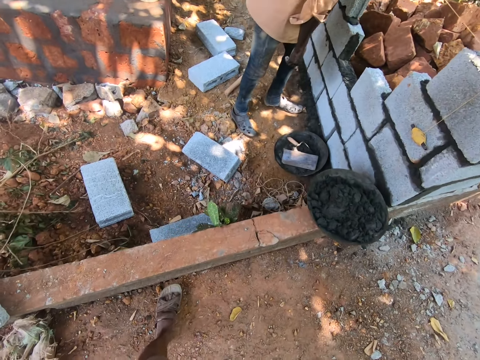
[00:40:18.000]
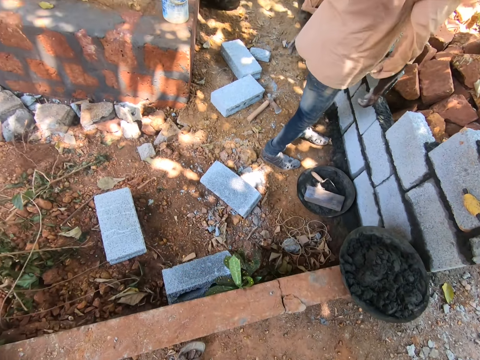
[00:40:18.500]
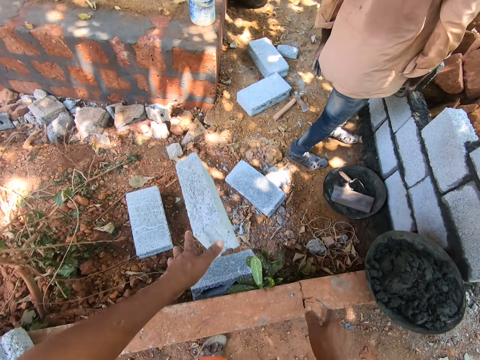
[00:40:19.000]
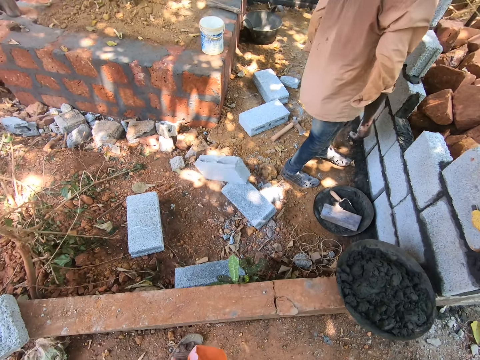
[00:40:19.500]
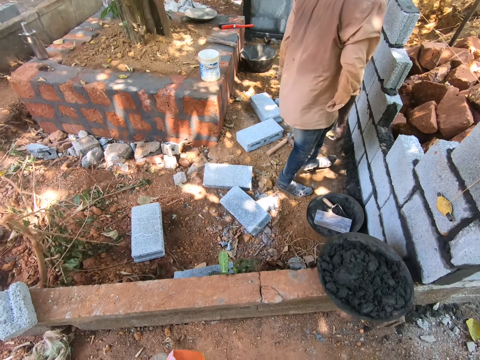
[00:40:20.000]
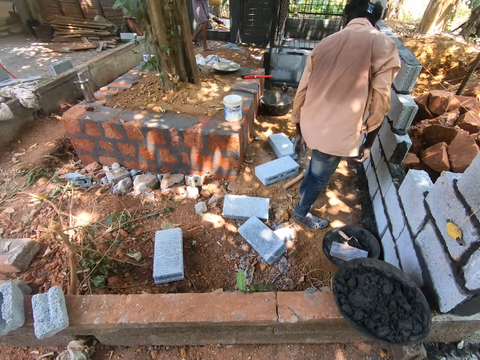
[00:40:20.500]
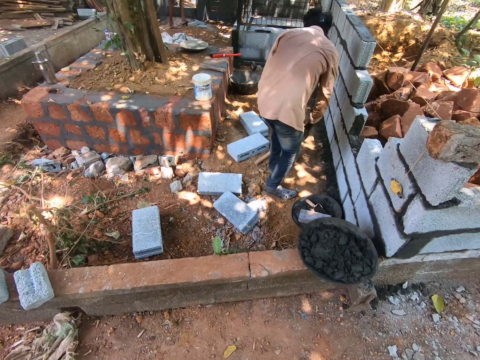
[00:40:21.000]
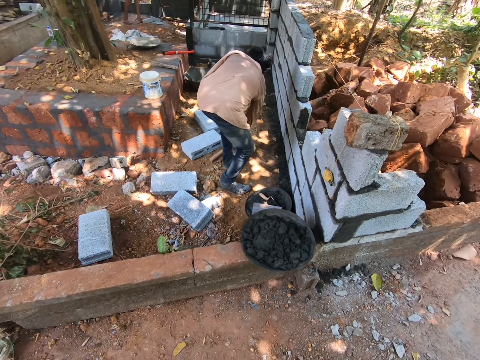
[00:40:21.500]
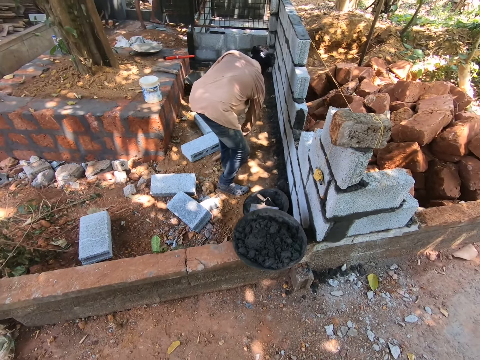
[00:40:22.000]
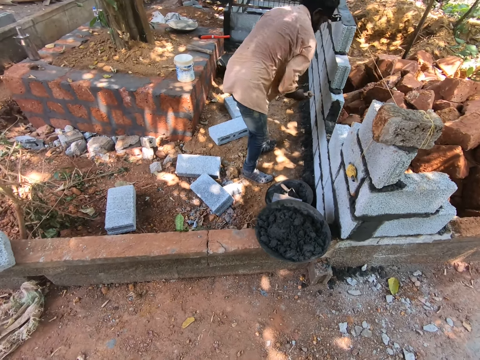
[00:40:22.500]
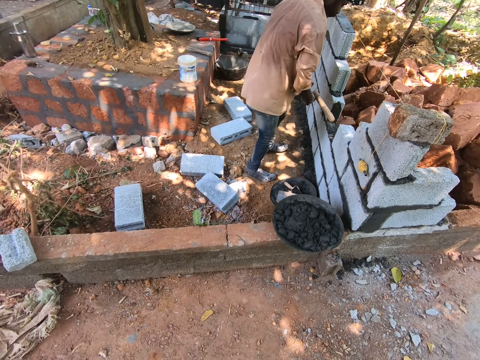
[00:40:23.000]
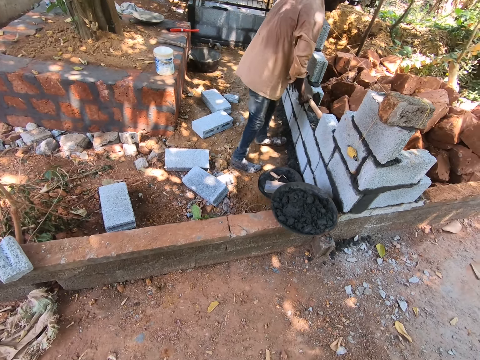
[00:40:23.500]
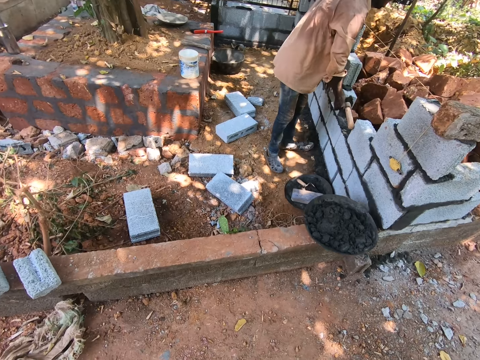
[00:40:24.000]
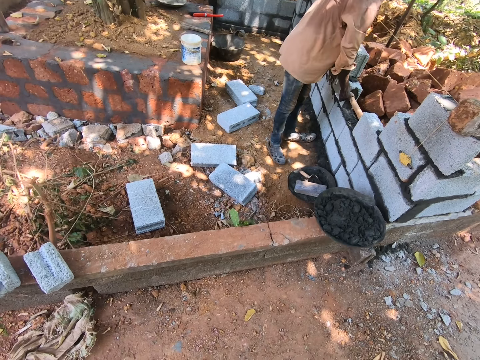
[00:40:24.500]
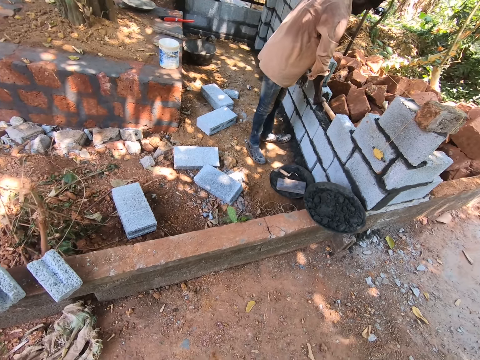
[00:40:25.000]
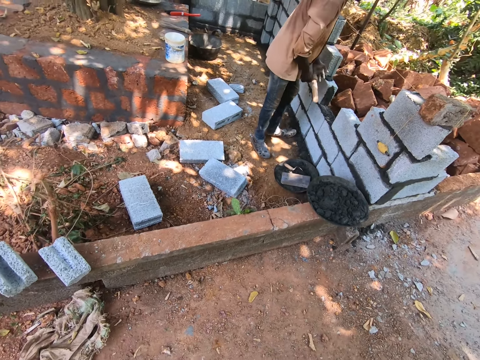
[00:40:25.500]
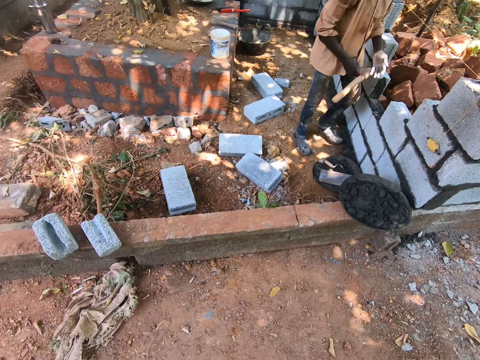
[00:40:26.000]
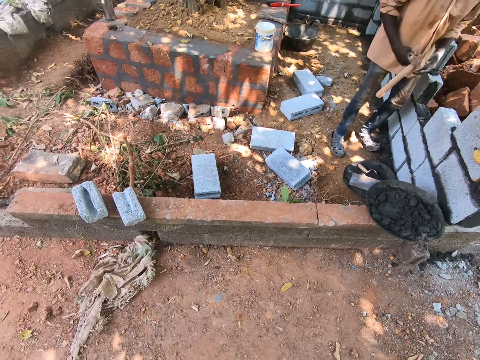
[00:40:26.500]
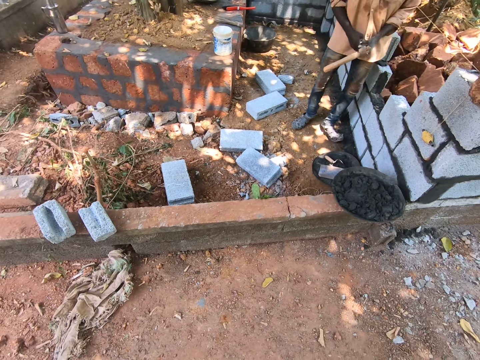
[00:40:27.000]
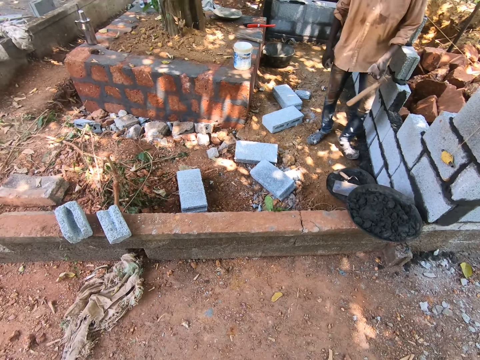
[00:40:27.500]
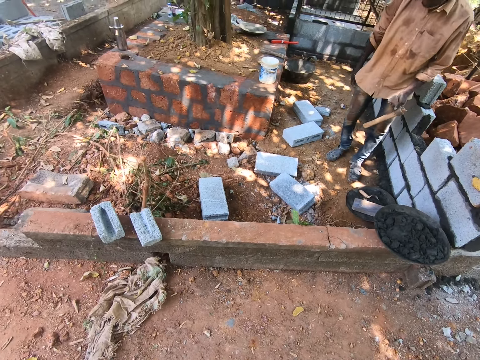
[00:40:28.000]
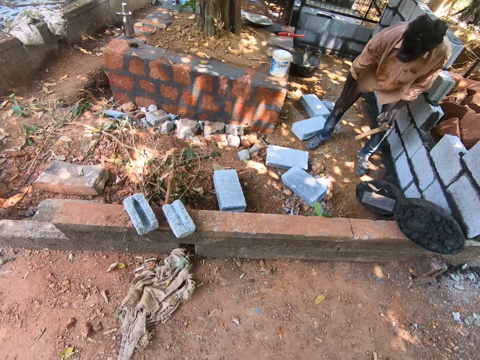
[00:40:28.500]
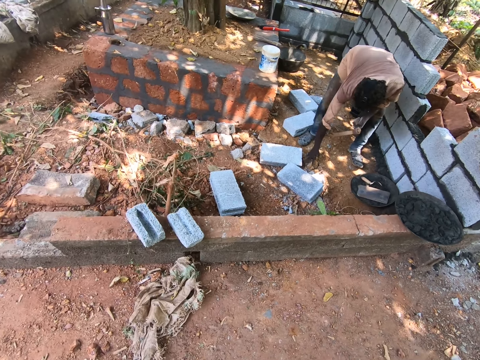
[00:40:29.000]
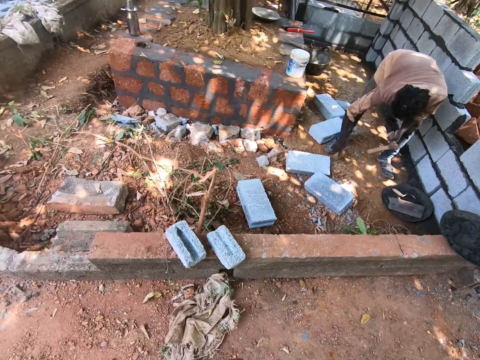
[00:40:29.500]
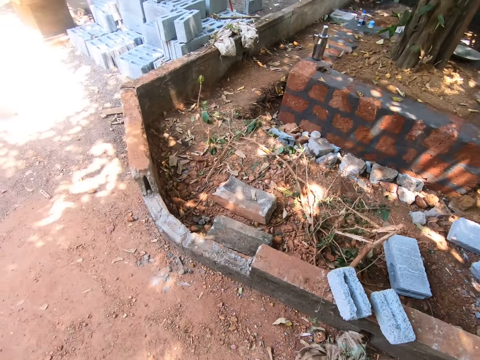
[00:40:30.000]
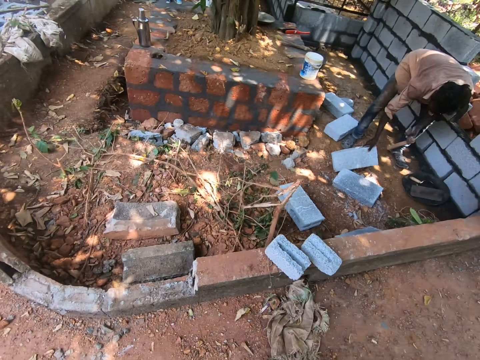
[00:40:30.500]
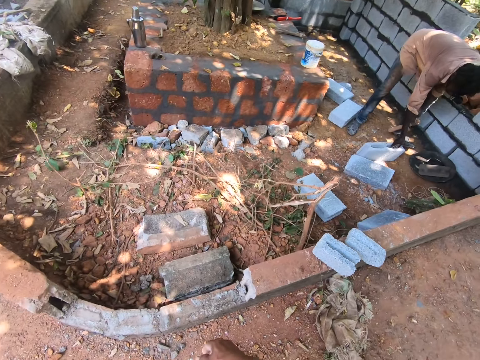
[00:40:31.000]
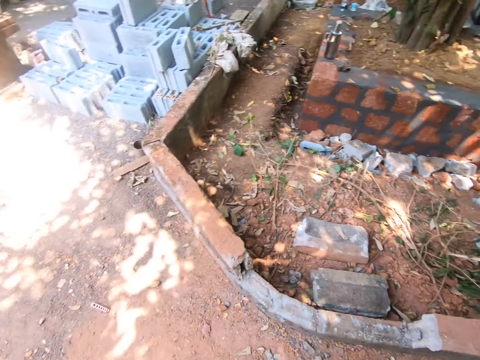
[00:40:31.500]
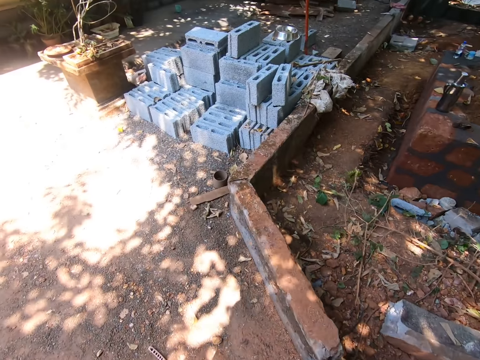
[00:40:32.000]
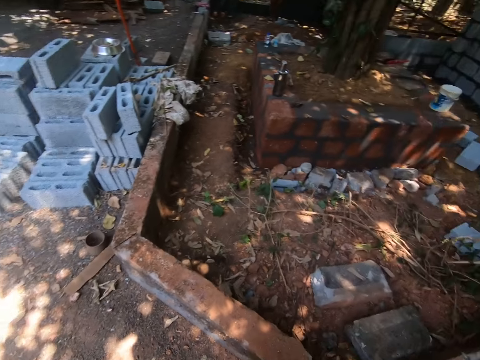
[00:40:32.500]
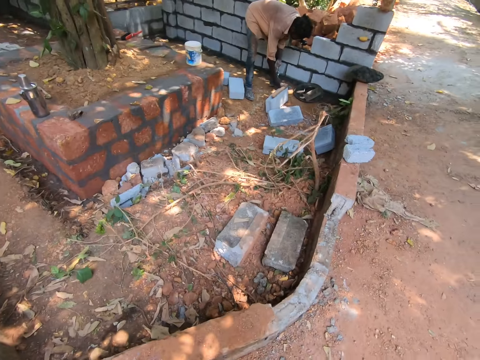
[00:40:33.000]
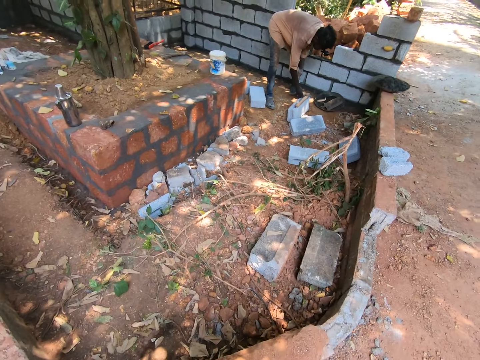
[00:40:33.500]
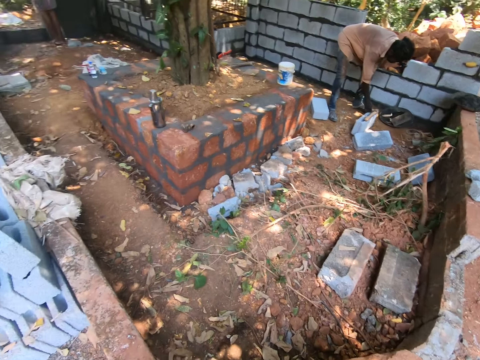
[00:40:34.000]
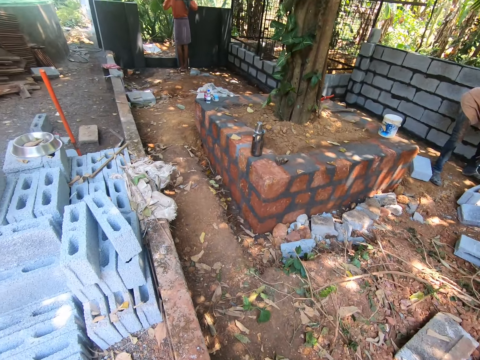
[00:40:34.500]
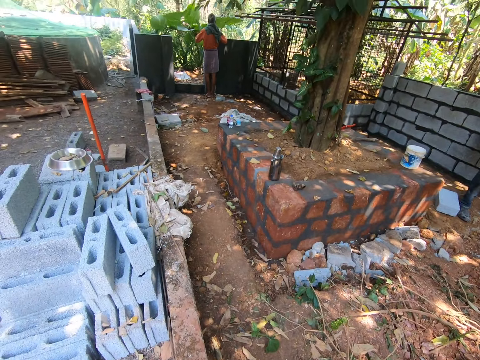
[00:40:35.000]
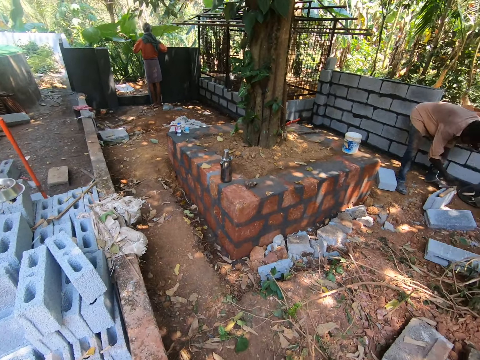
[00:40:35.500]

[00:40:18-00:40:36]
The camera wearer drops the block in his hands on the ground. A man lifts an axe from the ground with his right hand. The man places the axe in his right hand in-between the blocks on the fence. The man passes the axe from his right hand to his left hand. The man lifts a stone from the ground with his right hand. The man throws the stone in his right hand on the ground. The man pulls the block on the ground with his right hand. The camera wearer walks to the pile, away from the man.

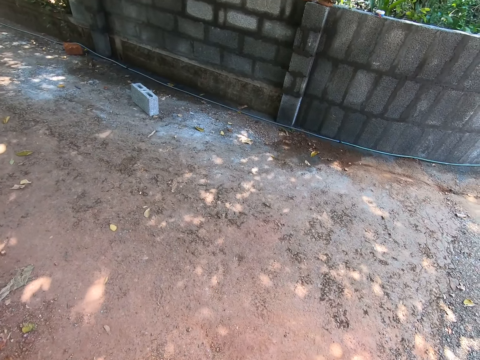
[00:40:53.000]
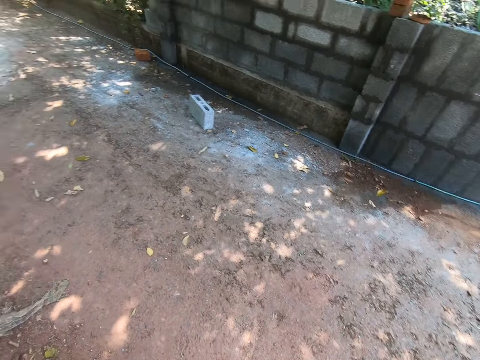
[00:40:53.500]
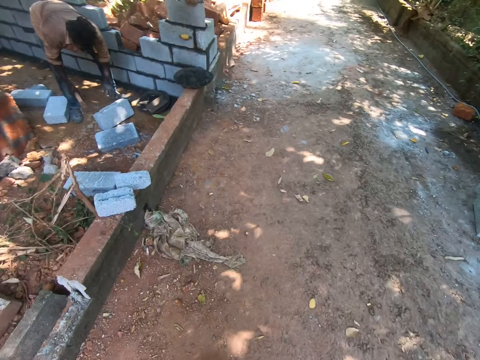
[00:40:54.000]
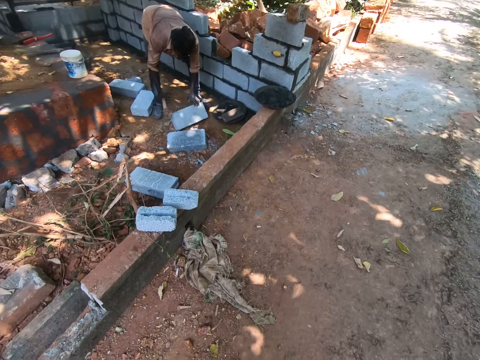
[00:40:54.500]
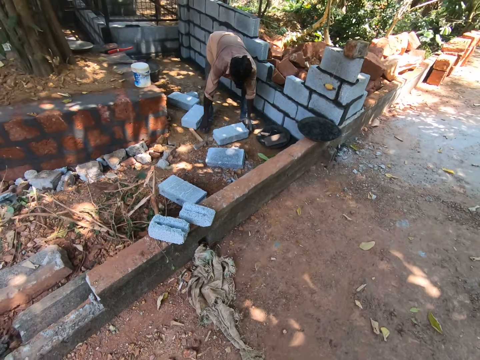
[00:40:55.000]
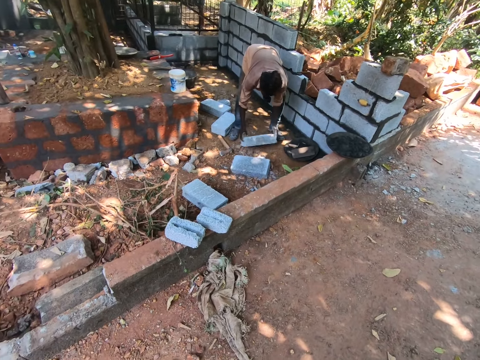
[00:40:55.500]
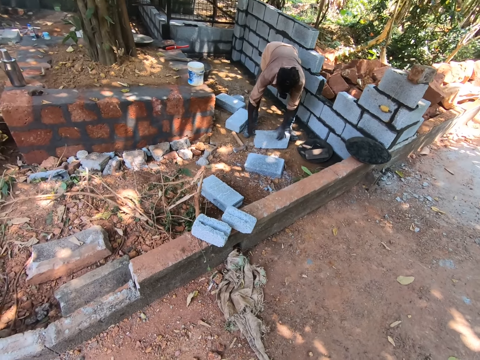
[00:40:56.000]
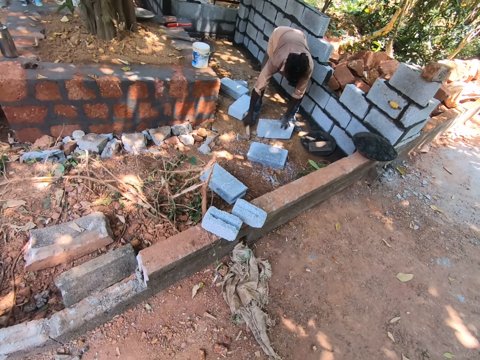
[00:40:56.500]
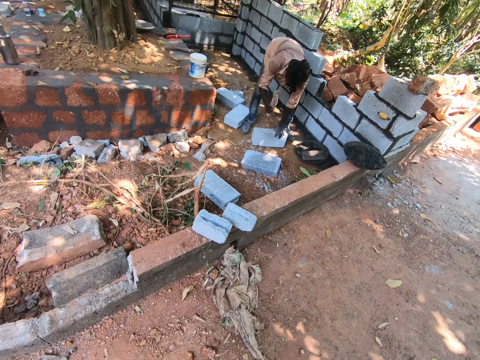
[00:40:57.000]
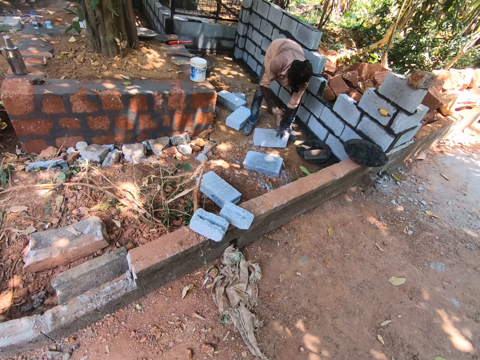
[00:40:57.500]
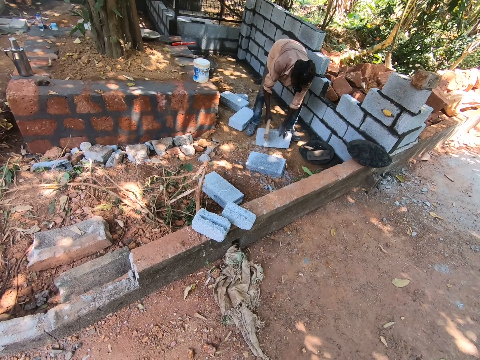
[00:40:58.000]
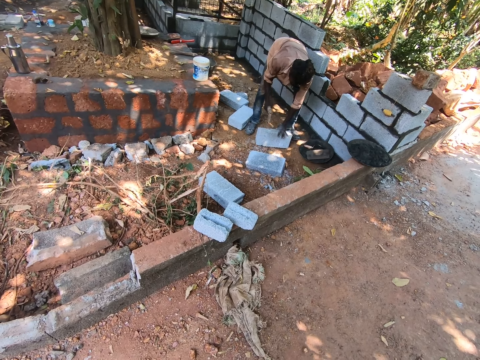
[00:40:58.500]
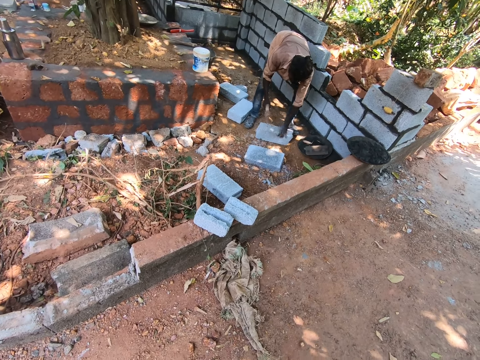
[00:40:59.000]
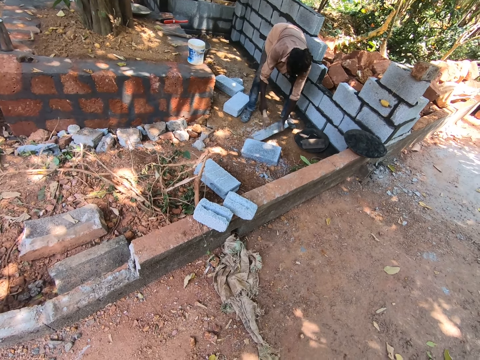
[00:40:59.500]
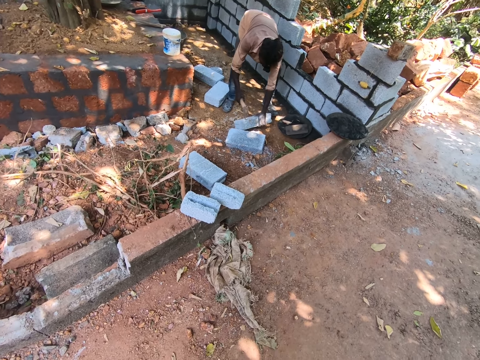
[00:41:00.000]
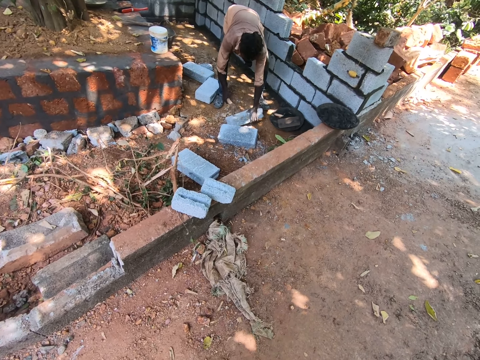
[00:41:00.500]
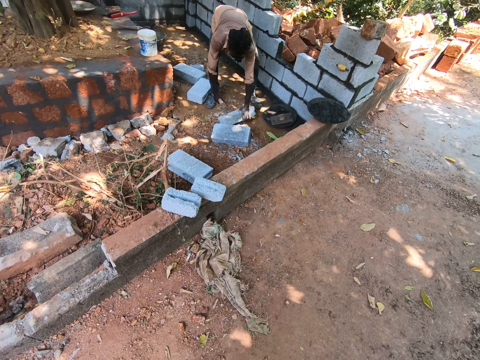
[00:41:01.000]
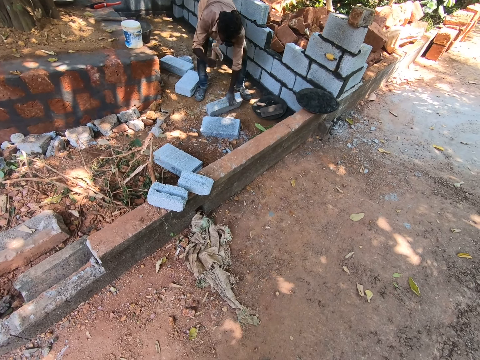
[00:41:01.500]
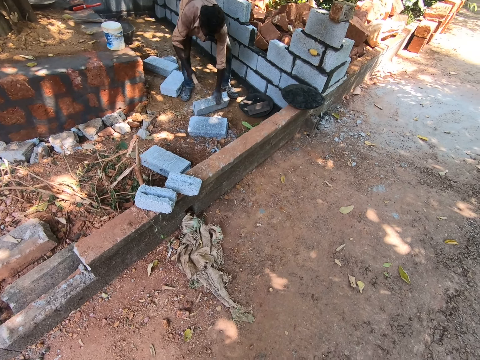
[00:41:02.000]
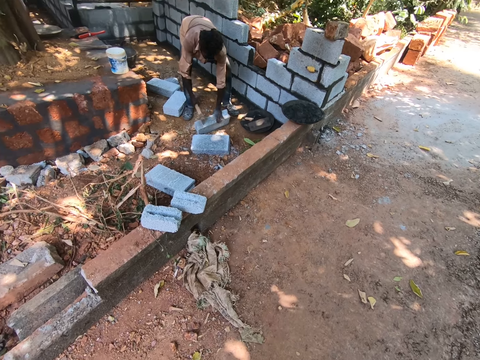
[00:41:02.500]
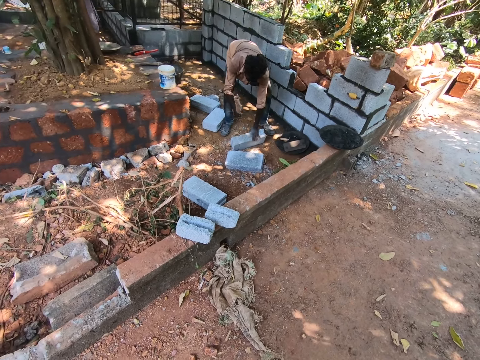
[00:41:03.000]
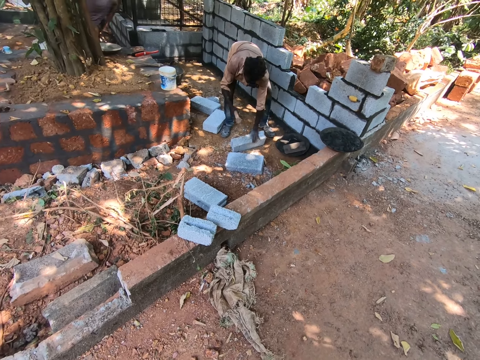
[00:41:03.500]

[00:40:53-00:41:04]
A man drops the axe in his right hand on the ground. The man flips the cement block on the ground with his hands. The man picks up the axe on the ground with his right hand. The man chips the cement block on the ground with the axe in his right hand.
